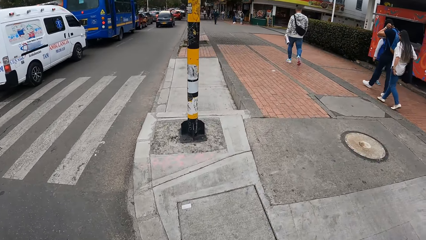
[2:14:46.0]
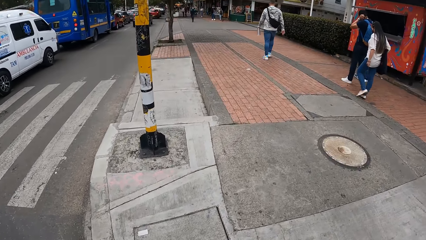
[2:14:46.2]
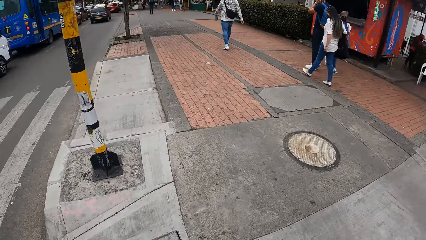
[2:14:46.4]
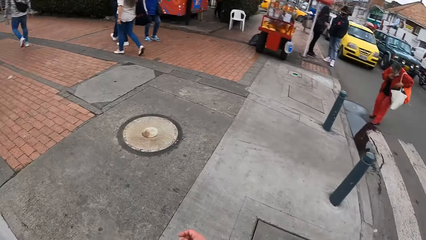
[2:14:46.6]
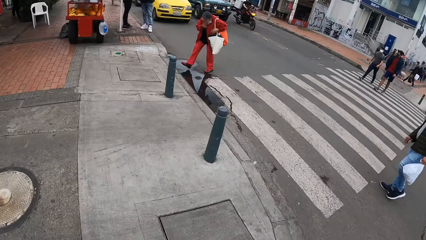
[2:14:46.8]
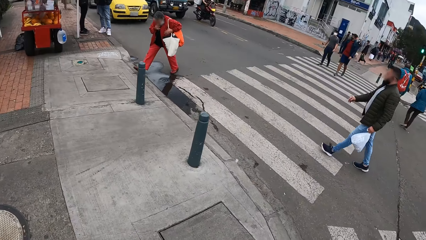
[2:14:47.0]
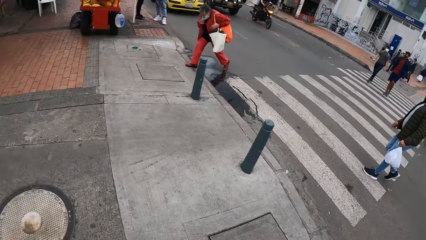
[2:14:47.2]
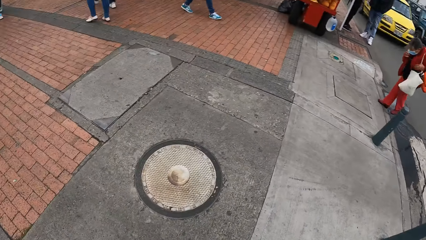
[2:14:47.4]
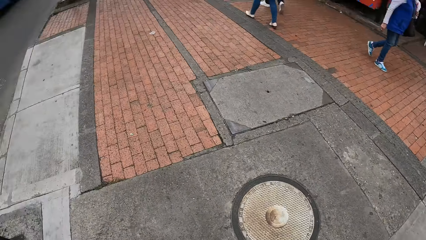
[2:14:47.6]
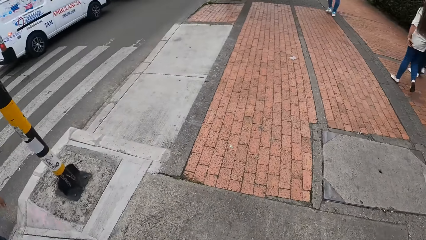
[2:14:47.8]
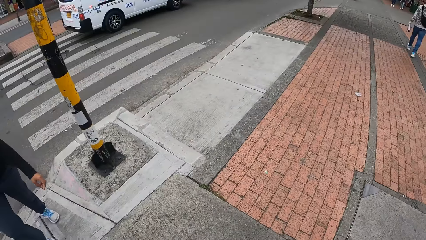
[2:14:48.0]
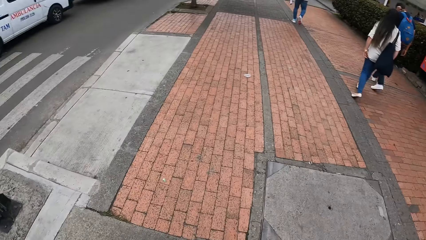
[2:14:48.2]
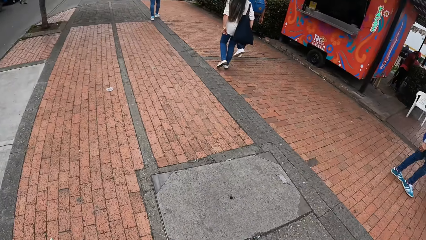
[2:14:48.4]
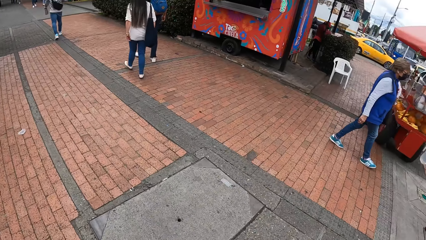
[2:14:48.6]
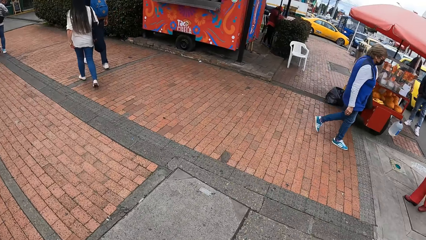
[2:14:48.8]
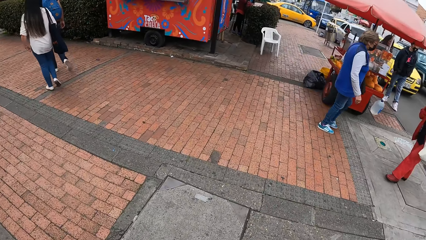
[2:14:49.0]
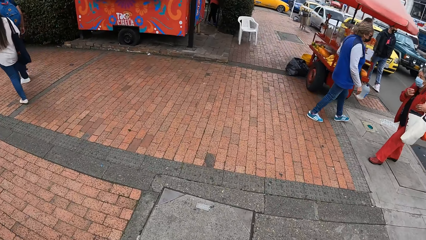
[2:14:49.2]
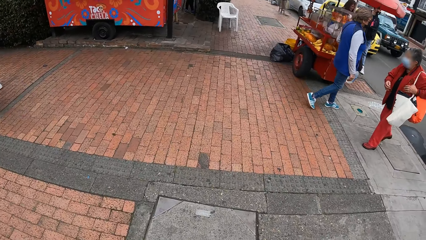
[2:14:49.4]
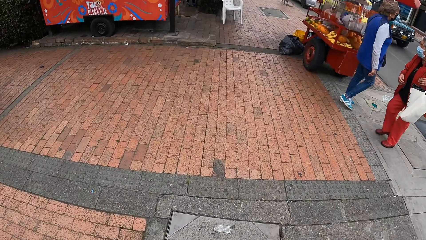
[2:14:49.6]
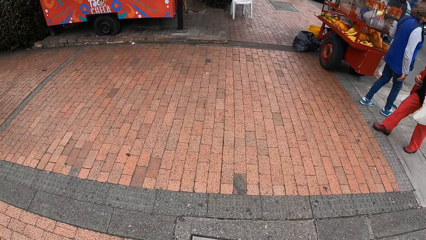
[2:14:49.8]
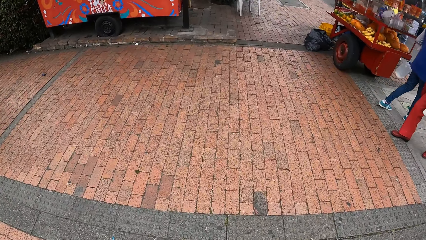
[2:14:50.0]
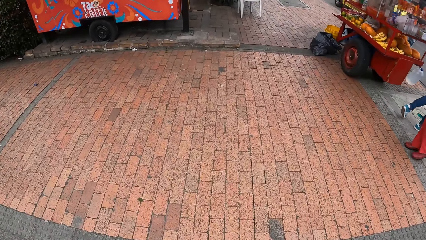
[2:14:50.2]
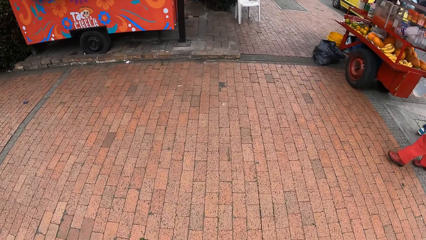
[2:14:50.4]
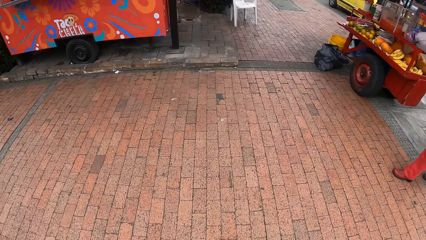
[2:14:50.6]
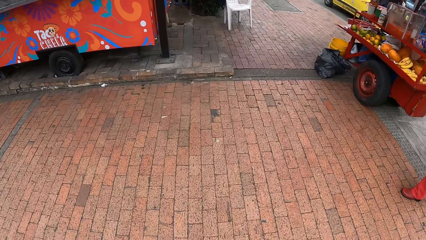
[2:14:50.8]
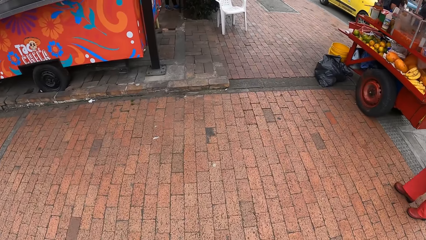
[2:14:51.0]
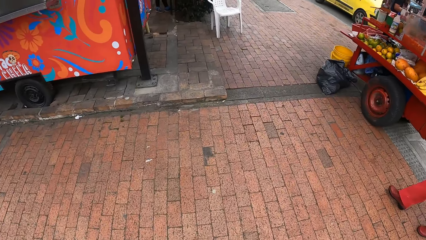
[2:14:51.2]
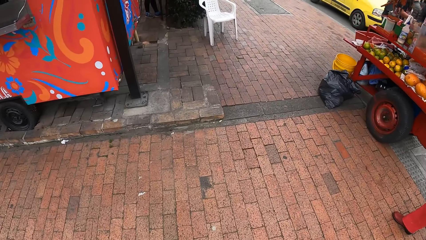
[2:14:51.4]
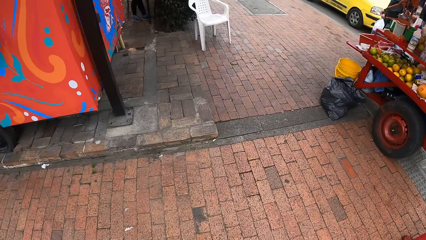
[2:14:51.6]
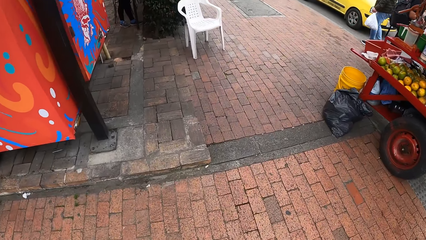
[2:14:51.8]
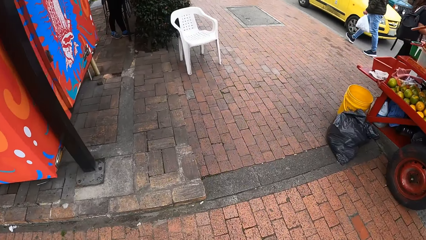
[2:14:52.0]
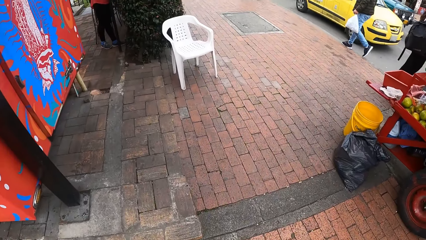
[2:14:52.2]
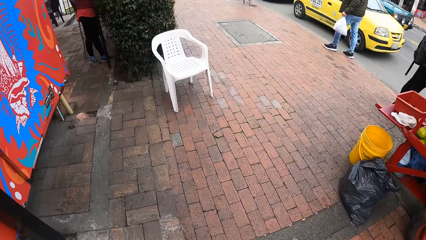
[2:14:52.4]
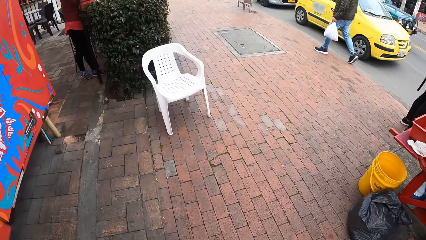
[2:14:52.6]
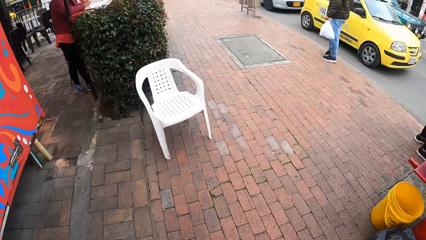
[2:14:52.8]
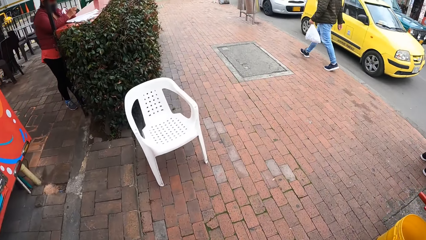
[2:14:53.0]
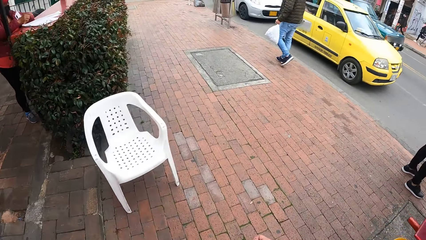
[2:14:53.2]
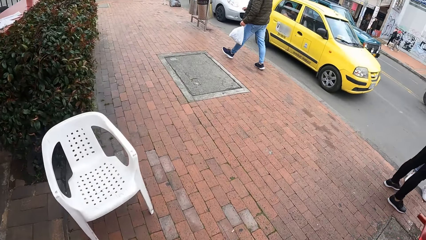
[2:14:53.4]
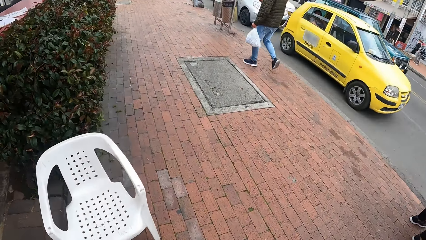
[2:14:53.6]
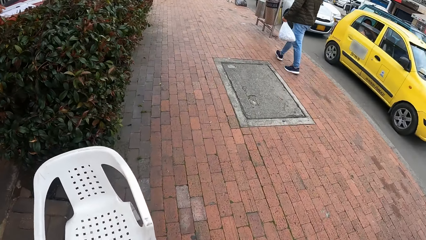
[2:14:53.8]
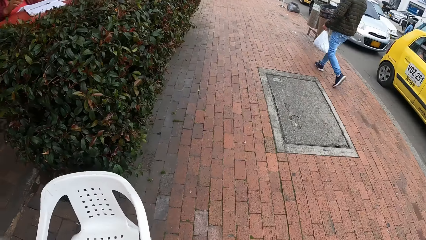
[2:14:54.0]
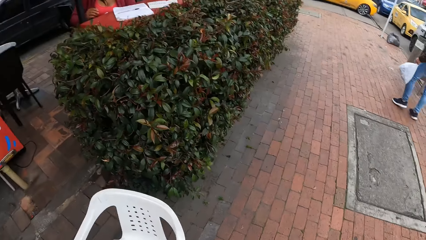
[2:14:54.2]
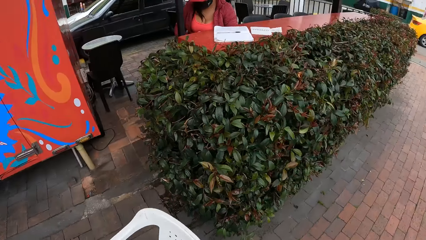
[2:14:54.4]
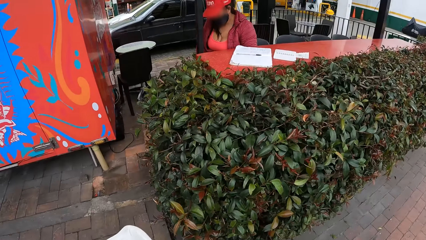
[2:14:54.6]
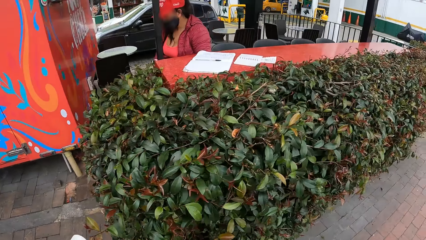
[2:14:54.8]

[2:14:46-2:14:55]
The camera wearer walks on the sidewalk by the road.

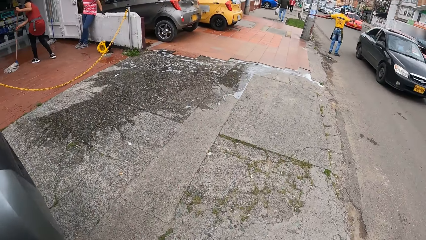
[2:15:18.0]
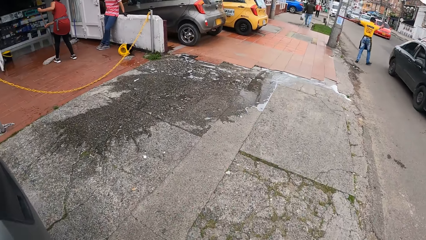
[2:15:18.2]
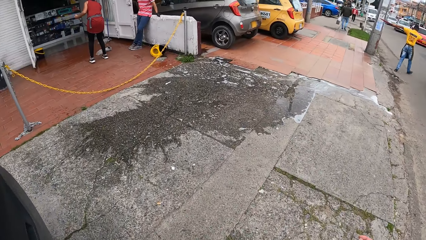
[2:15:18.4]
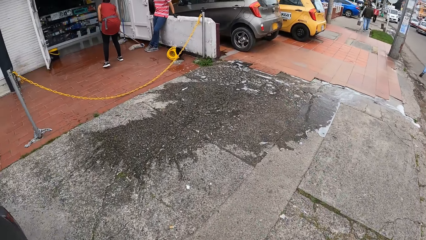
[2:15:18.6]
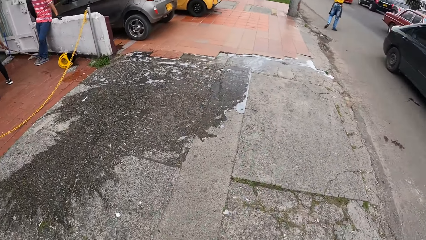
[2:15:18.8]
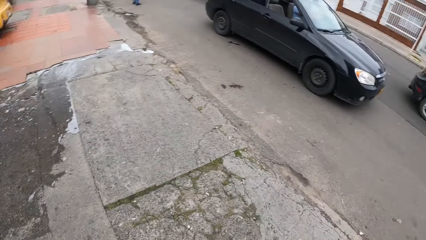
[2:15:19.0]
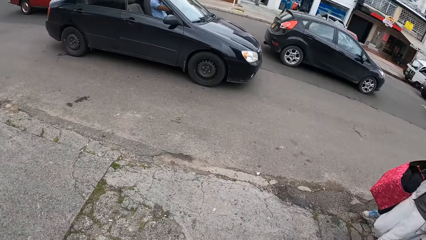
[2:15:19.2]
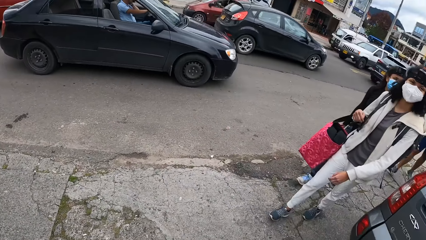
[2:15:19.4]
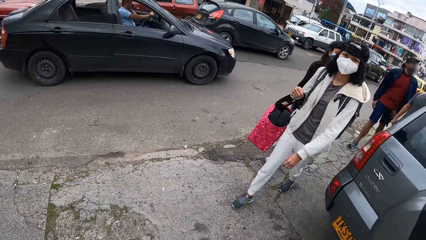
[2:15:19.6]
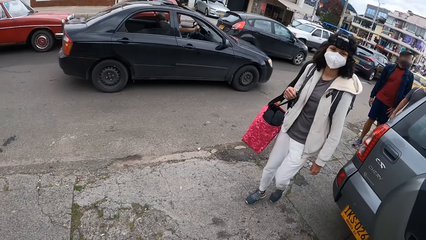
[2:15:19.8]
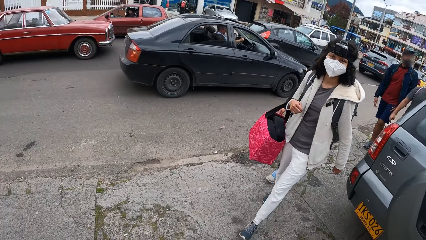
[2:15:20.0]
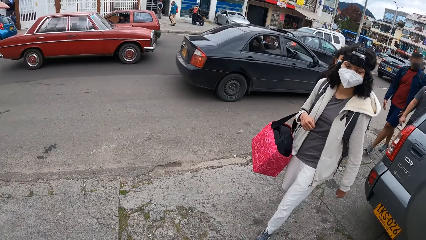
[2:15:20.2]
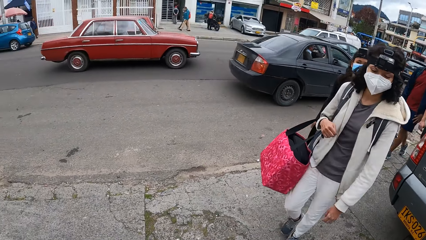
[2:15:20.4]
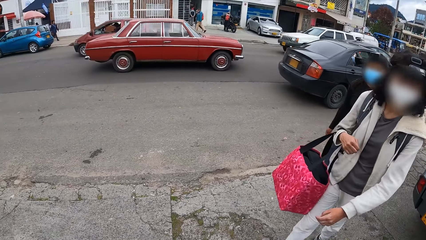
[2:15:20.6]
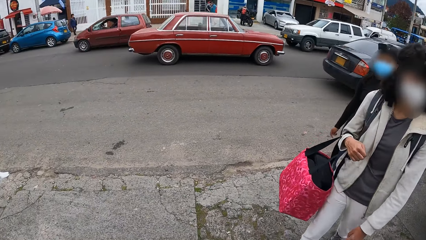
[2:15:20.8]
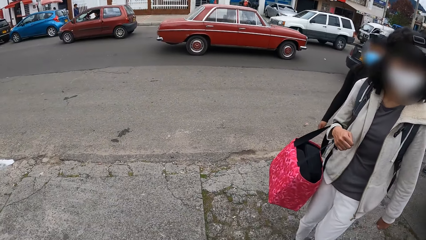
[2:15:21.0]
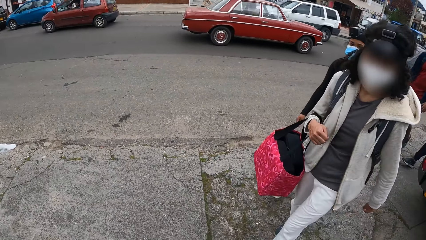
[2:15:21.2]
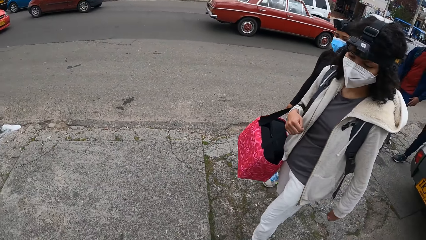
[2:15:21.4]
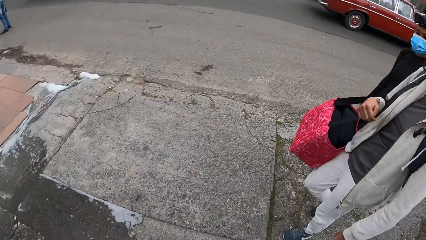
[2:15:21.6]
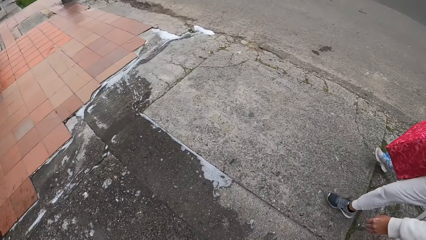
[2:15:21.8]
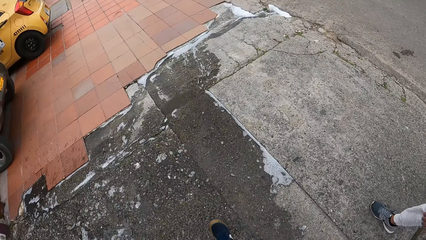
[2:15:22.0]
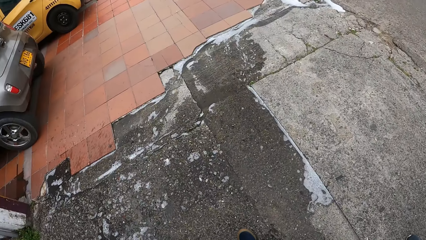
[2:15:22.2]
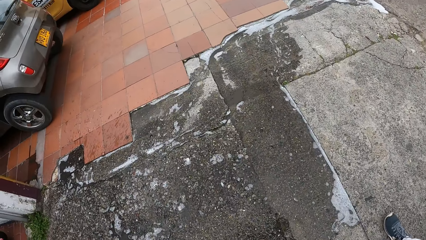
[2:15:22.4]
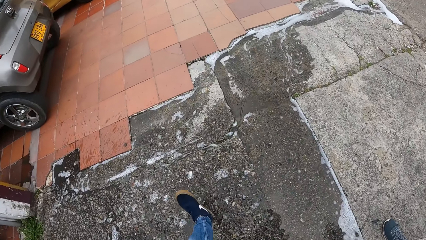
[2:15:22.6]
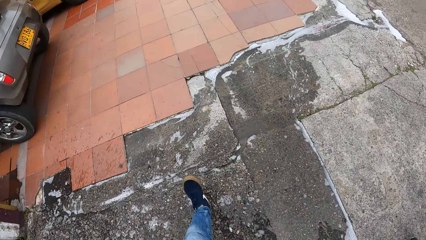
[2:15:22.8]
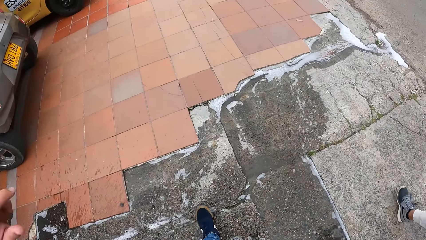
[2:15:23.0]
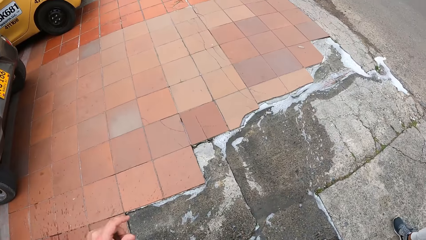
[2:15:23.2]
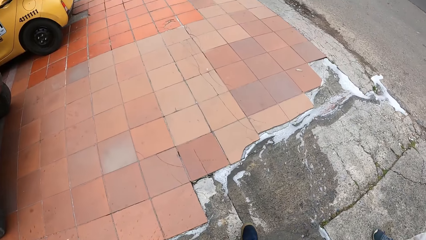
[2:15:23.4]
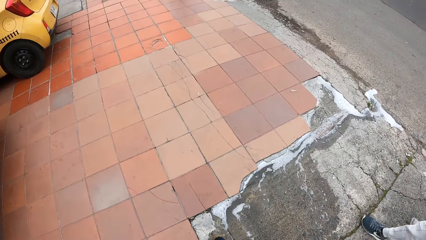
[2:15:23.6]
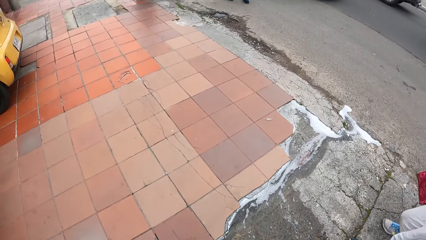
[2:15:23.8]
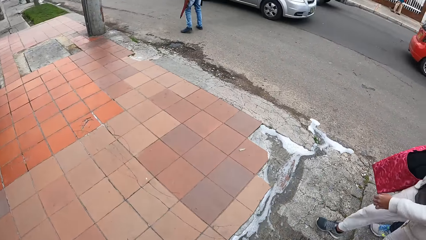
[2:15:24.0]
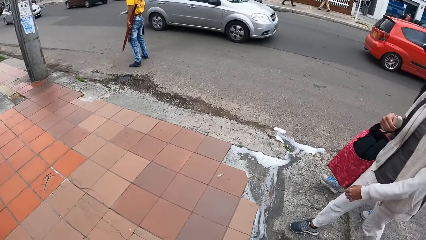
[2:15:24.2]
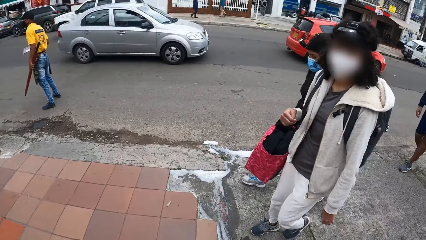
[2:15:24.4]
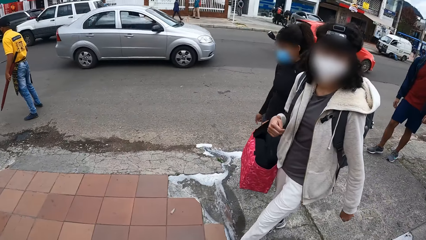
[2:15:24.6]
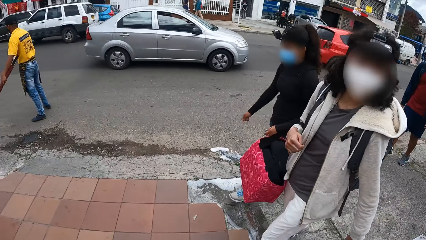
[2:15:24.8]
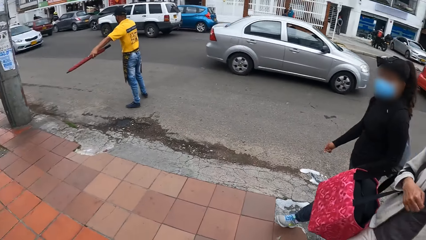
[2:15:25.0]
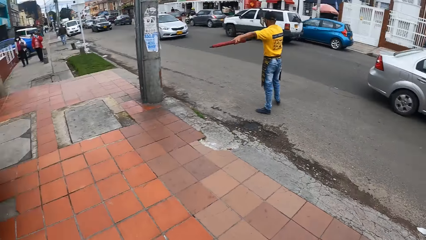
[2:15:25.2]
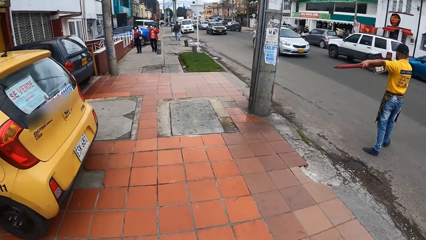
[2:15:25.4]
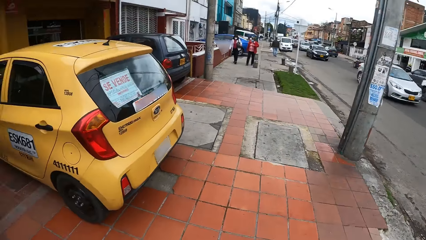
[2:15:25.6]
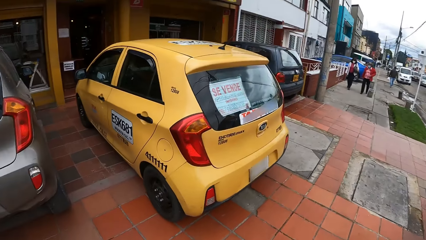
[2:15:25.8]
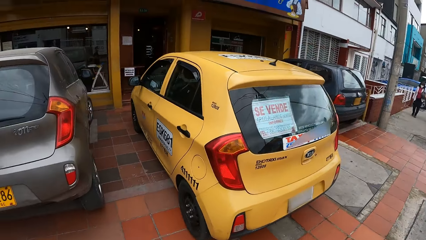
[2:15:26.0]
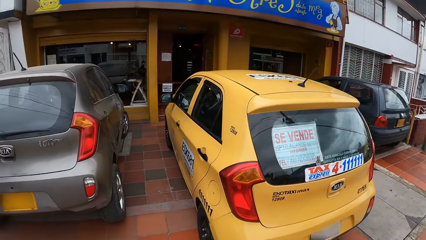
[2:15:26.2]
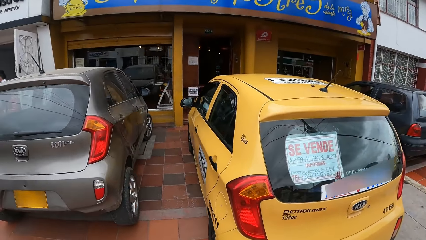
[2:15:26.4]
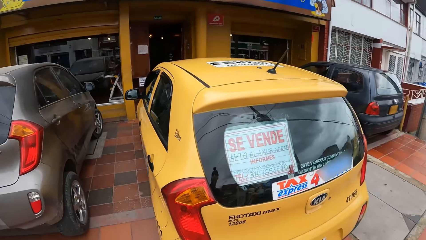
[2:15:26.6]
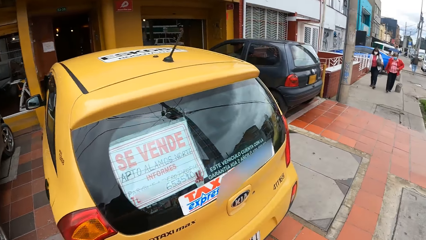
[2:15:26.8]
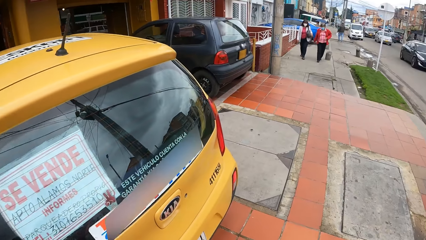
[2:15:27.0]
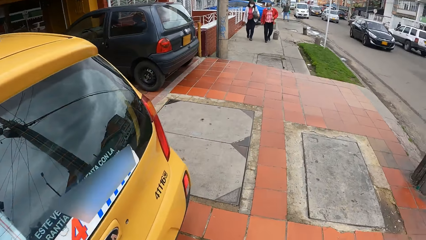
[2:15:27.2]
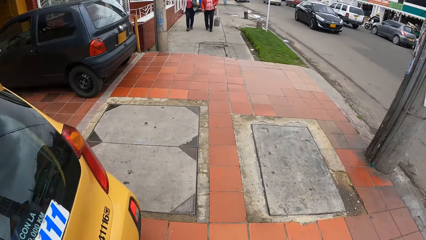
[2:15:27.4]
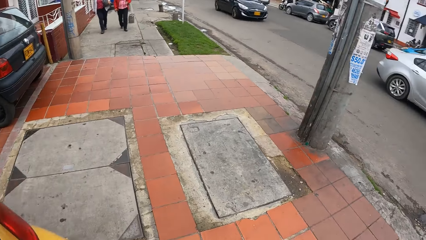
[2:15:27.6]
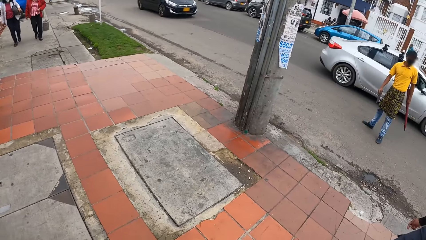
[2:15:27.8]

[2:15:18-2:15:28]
The camera wearer interacts with a woman.
